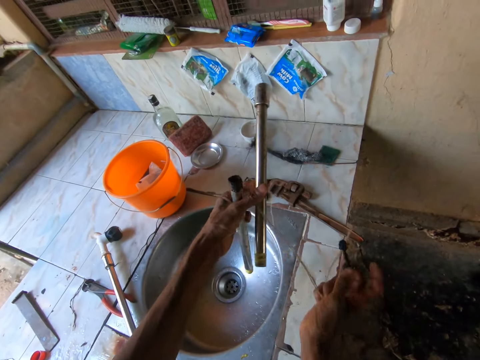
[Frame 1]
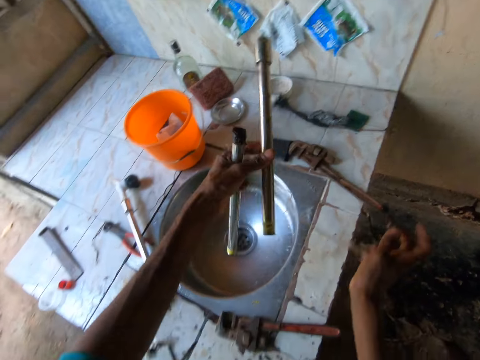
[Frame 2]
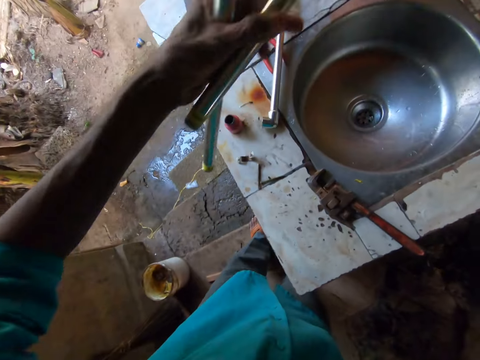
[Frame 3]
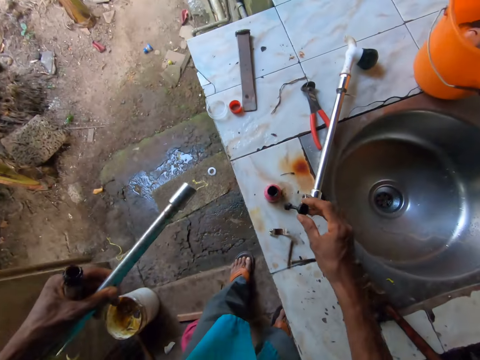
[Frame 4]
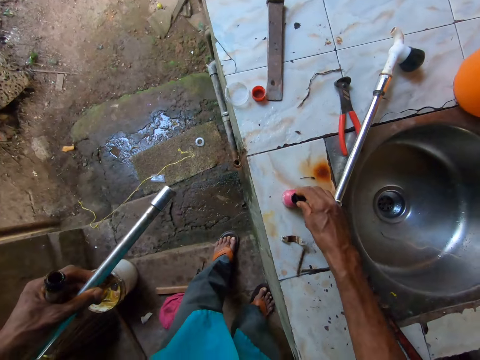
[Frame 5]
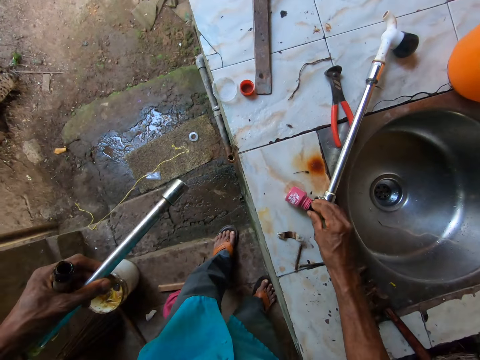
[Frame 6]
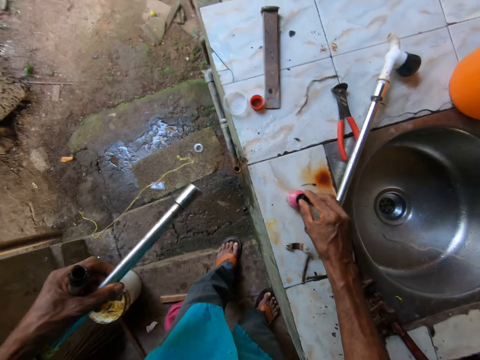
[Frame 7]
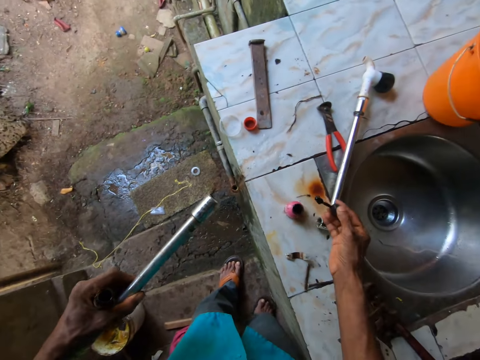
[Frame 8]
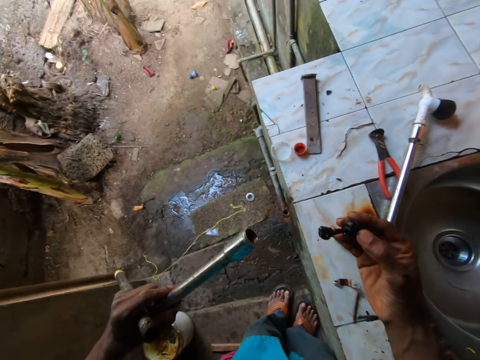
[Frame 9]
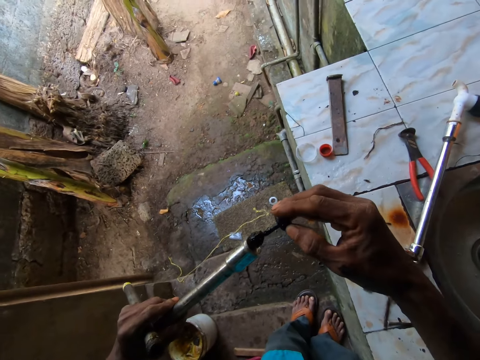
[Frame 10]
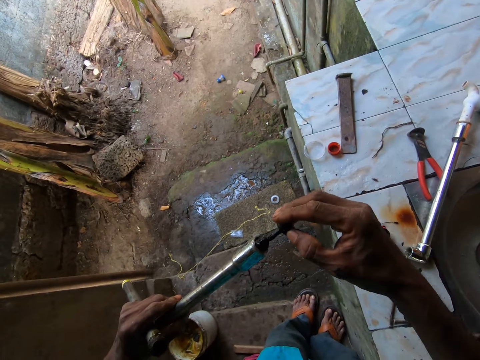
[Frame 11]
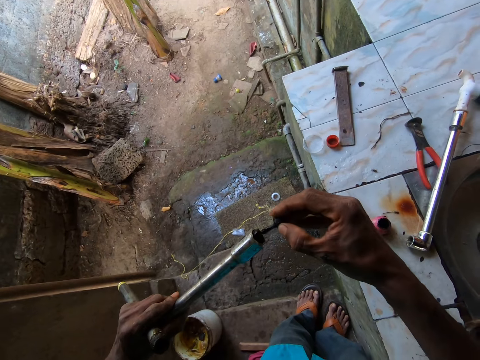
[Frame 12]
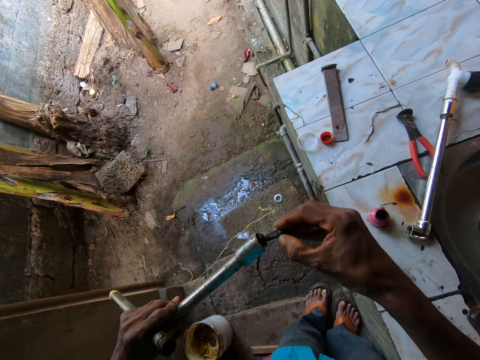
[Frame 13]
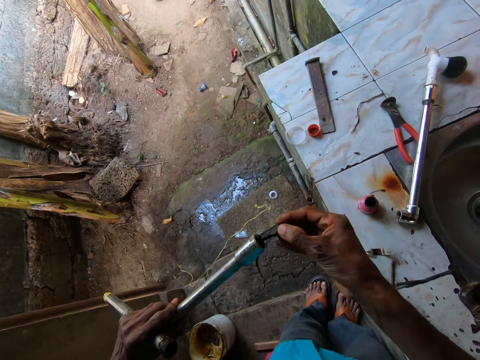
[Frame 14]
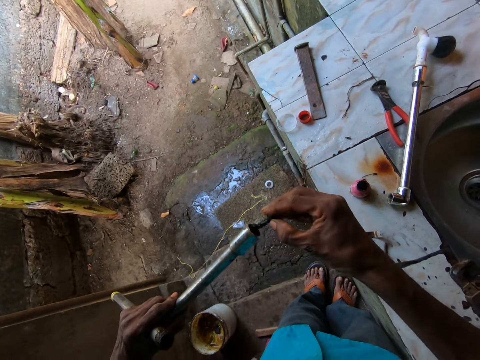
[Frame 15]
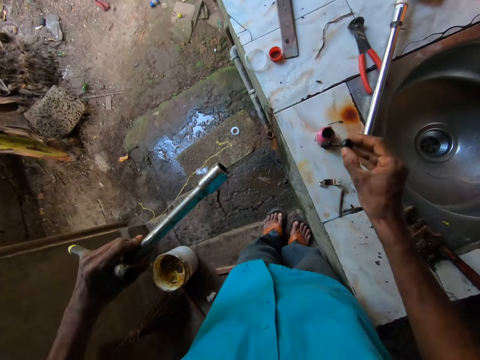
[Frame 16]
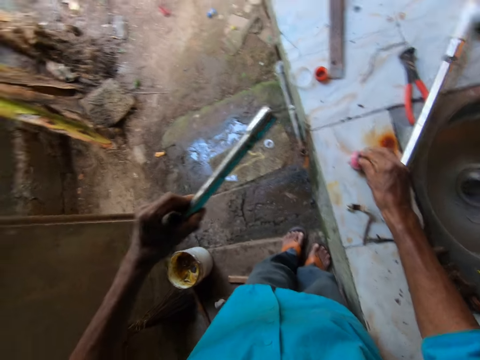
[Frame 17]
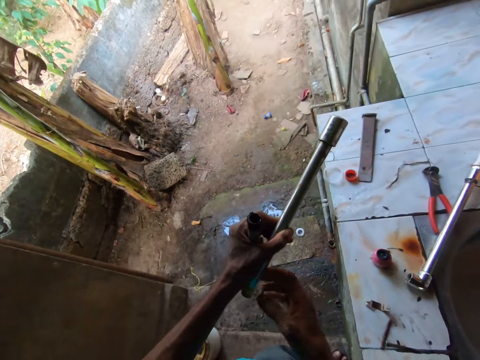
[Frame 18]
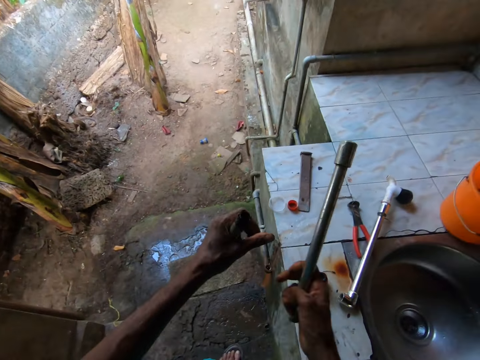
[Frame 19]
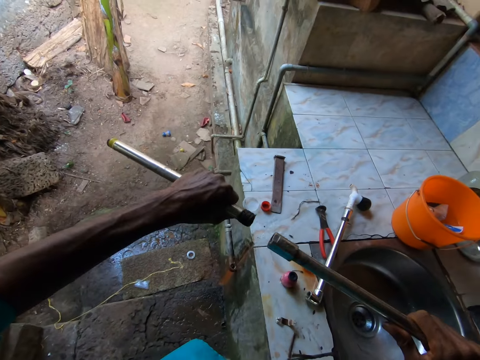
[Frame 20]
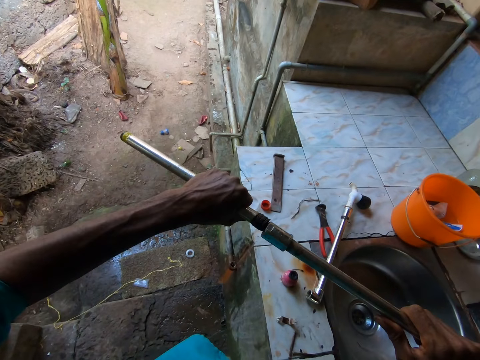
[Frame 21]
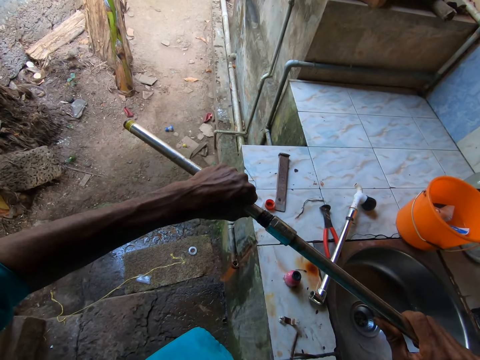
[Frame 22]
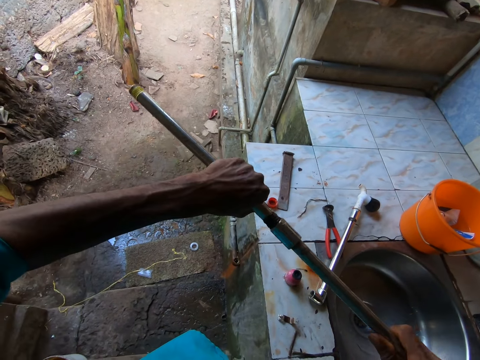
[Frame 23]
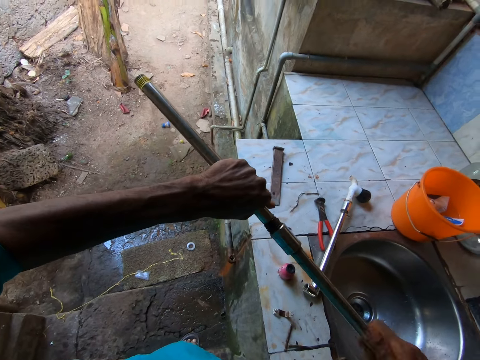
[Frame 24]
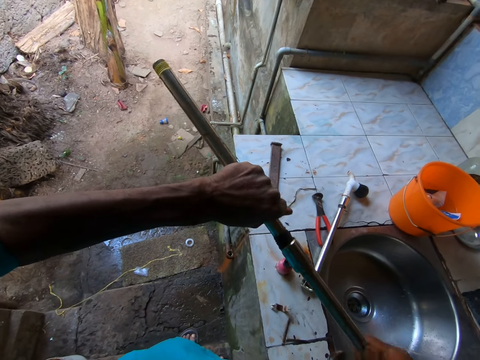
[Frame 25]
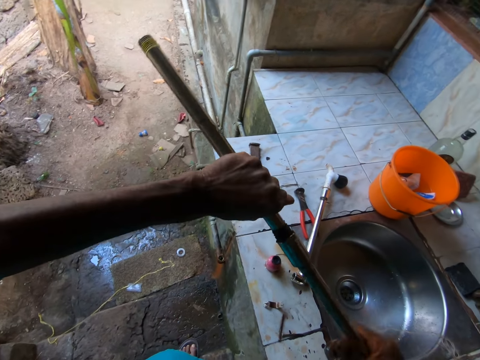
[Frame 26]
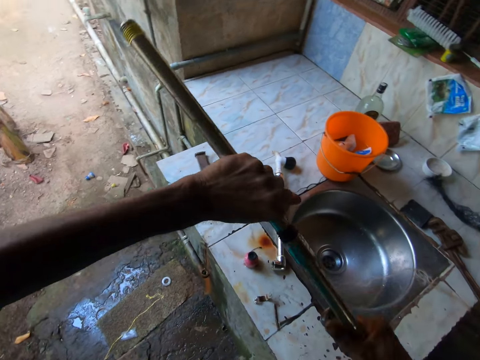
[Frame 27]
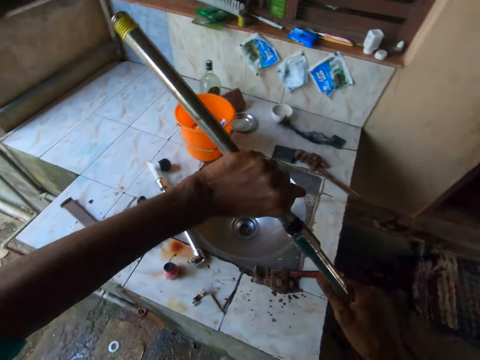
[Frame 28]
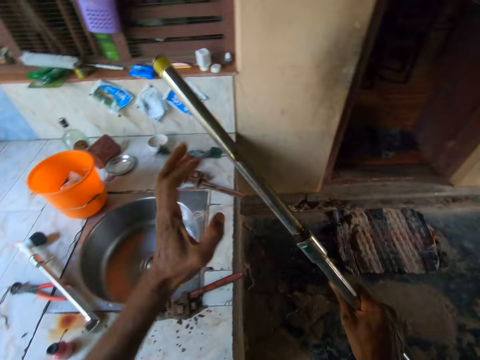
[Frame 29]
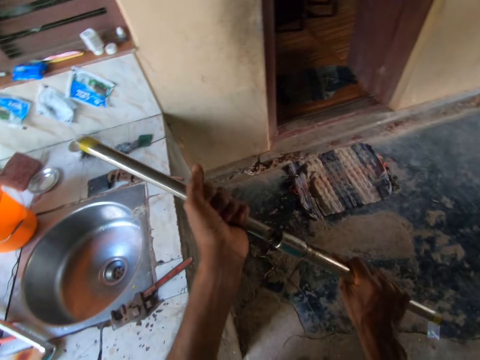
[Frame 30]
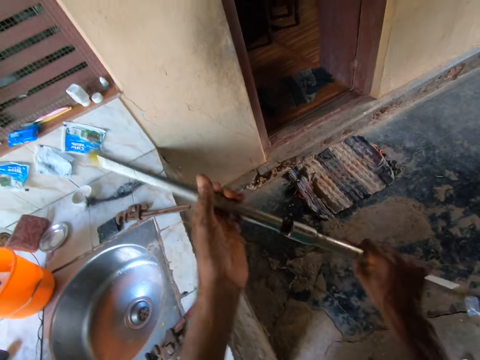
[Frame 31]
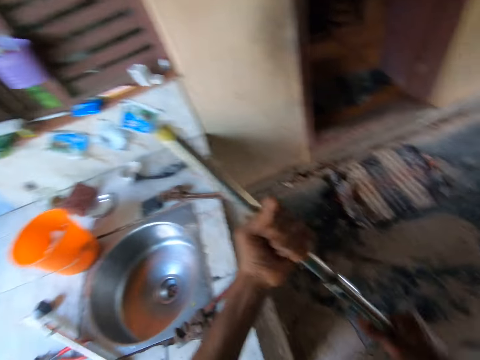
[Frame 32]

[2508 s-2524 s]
The camera wearer removes the thread on the pipe with his right hand. He dips the sealant brush in the sealant can with his right hand. He puts the sealant in the pipe with his right hand. He drops the sealant brush in the sealant can with his right hand. He couples the pipes with both hands. He tightens the metal pipes together.

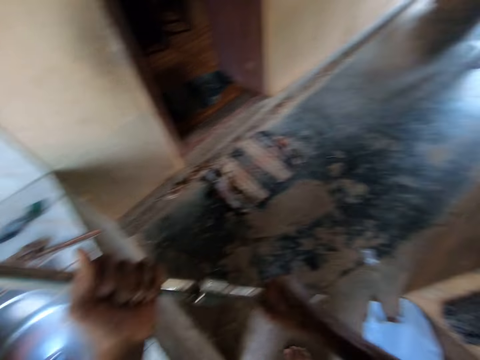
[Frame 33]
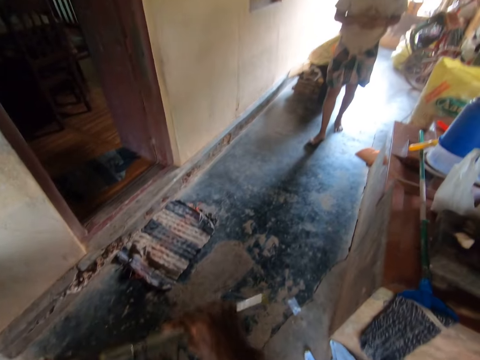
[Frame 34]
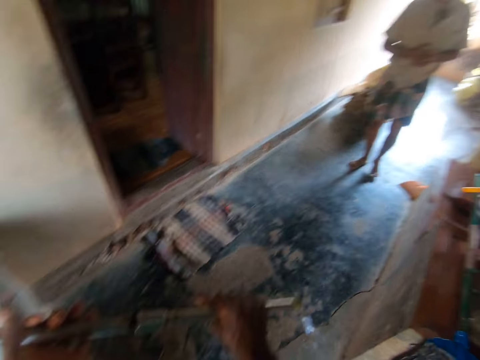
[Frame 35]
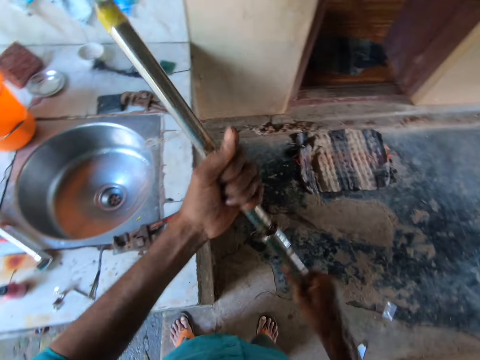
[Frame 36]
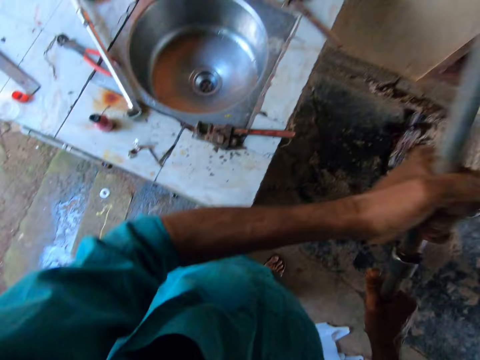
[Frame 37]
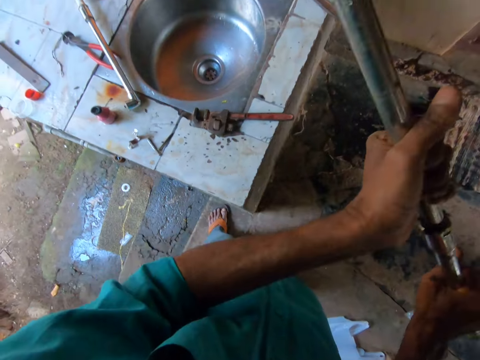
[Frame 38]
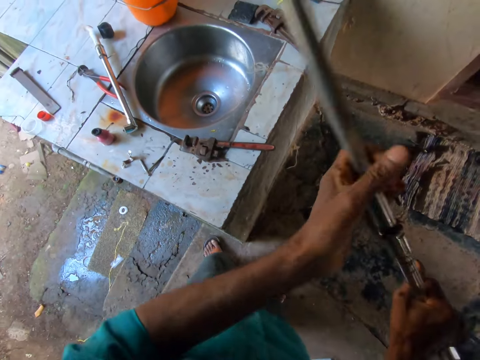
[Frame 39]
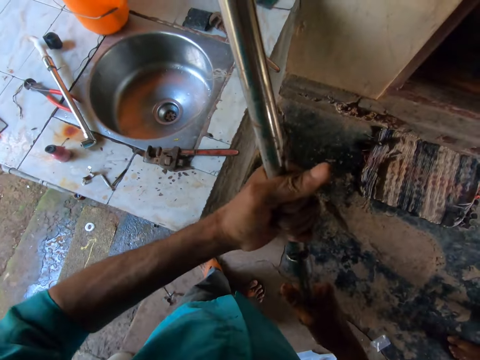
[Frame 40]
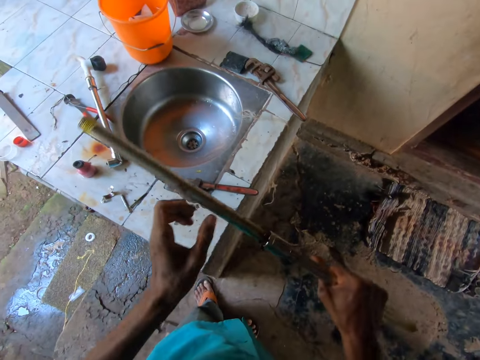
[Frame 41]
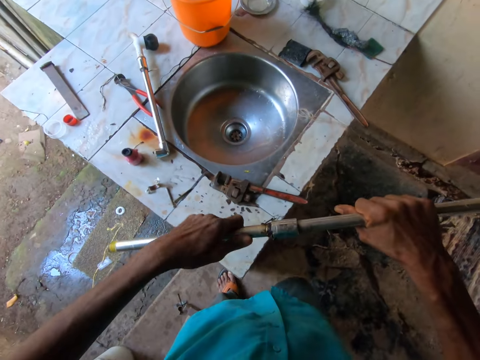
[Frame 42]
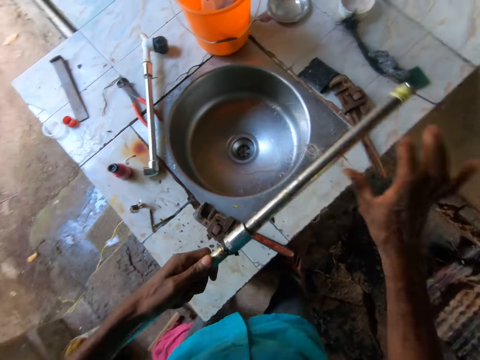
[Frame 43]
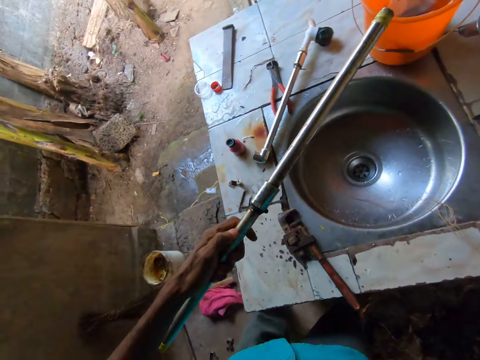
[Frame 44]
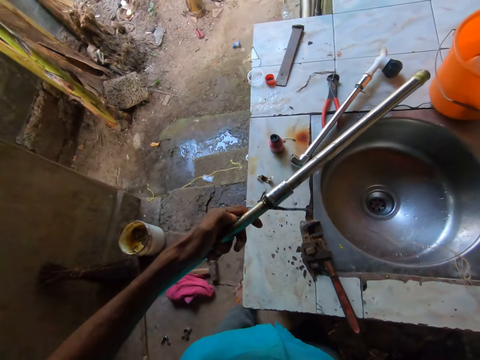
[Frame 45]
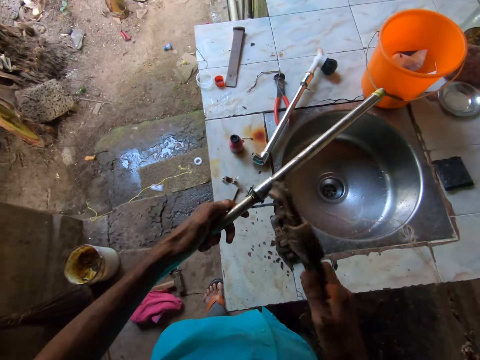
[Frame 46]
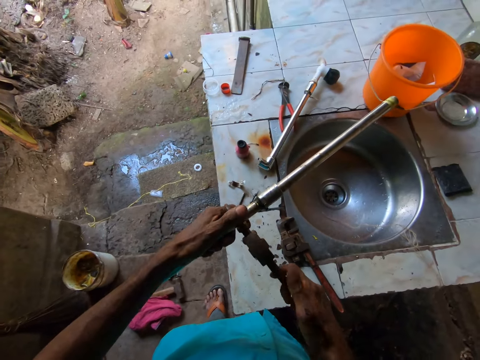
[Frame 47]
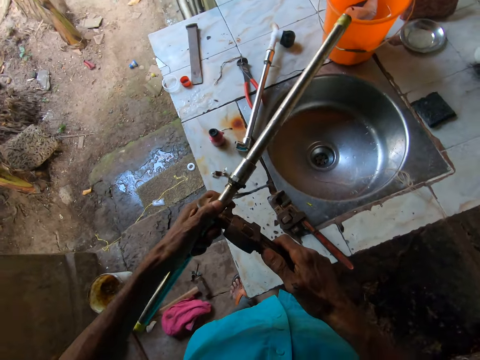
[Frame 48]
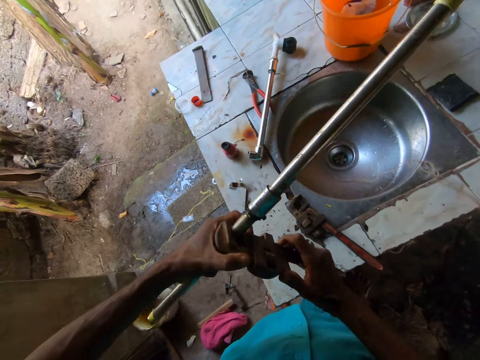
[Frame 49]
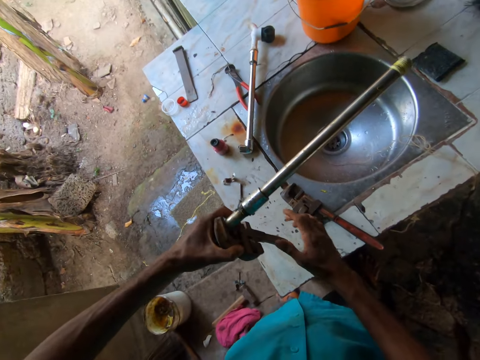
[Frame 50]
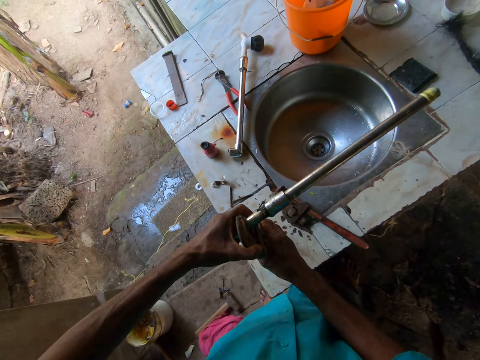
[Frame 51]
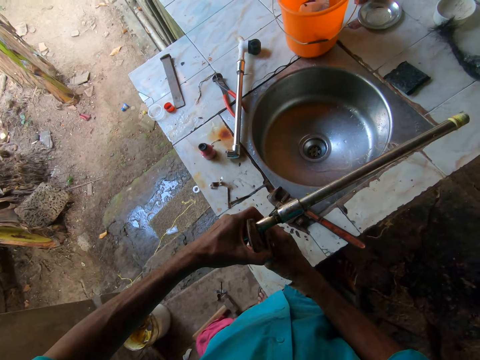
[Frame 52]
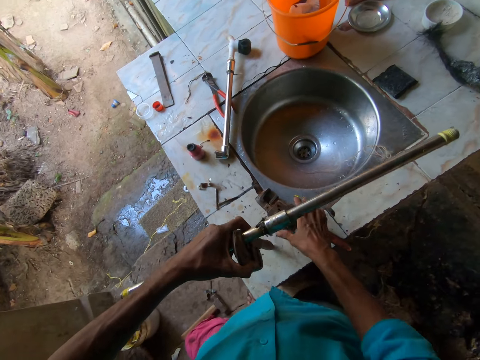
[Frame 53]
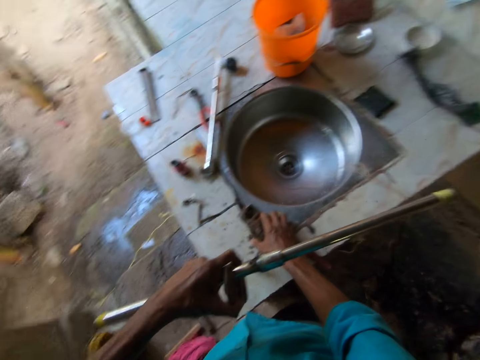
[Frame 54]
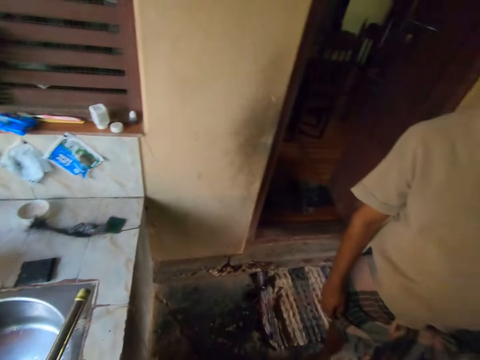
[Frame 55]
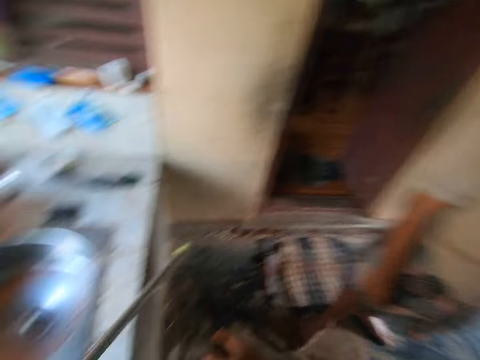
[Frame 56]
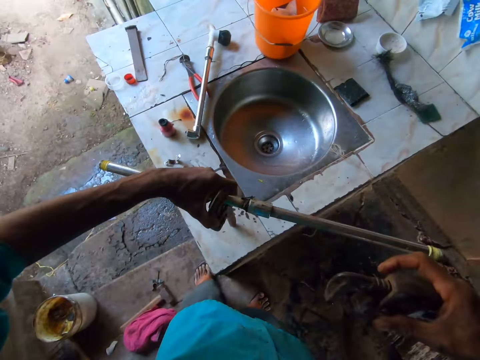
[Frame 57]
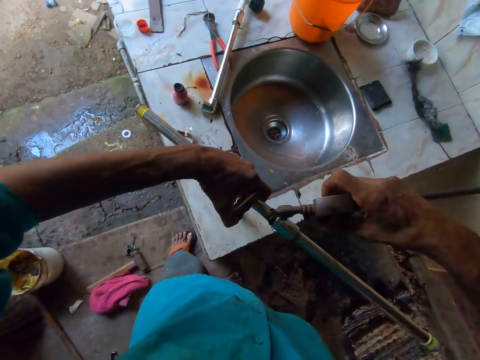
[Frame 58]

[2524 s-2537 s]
The camera wearer picks up the wrench from the countertop with his right hand. He holds the pipe wrench. He puts the wrench on the pipe with his right hand. He picks up the wrench from the countertop with his right hand. He looks around.
